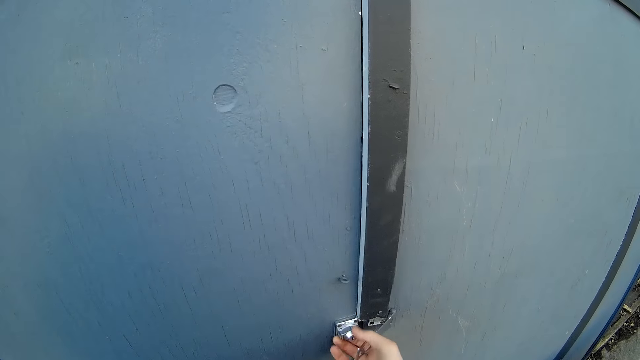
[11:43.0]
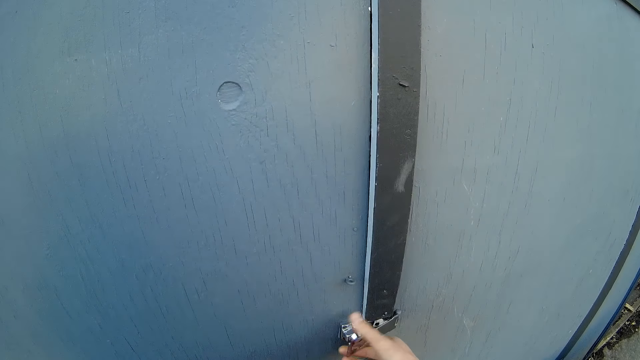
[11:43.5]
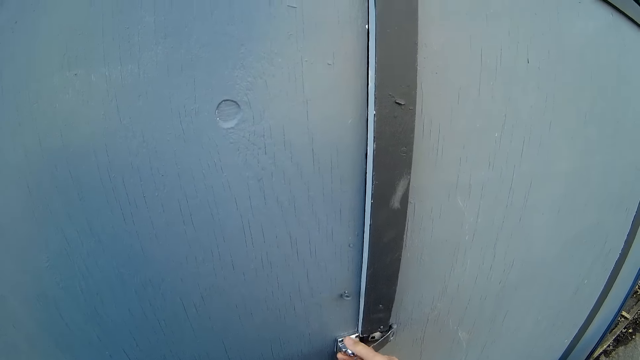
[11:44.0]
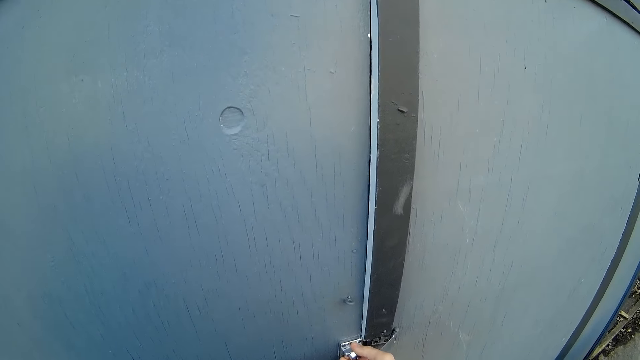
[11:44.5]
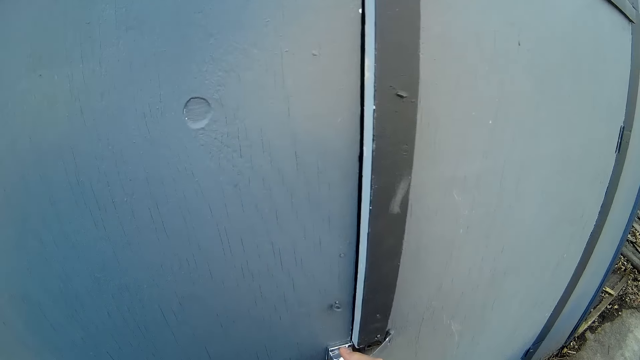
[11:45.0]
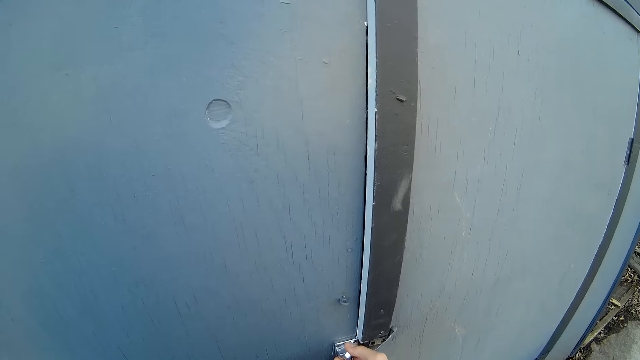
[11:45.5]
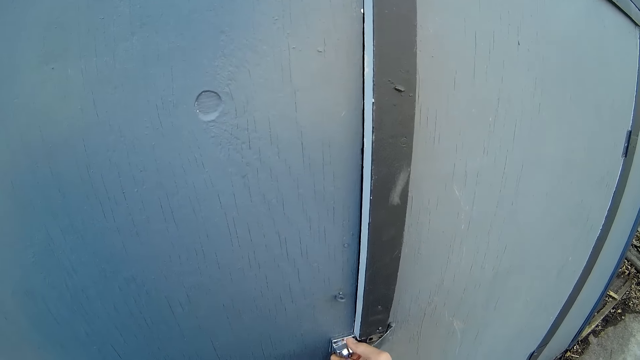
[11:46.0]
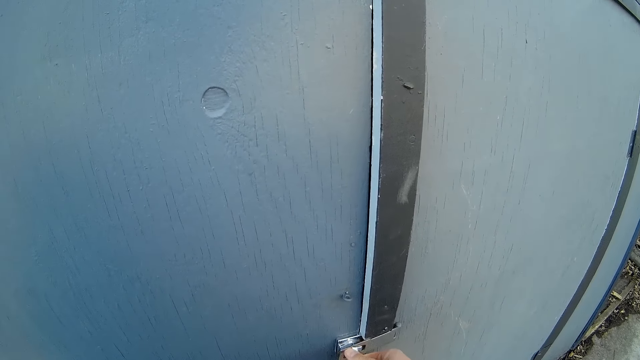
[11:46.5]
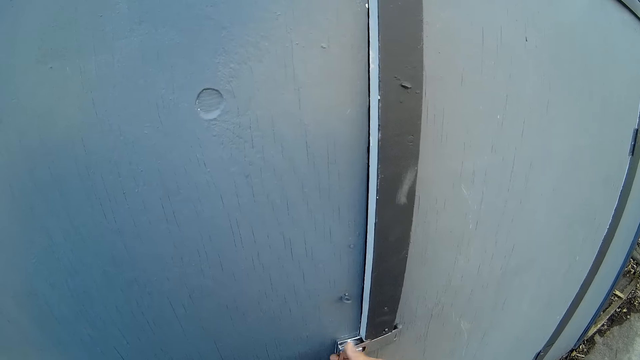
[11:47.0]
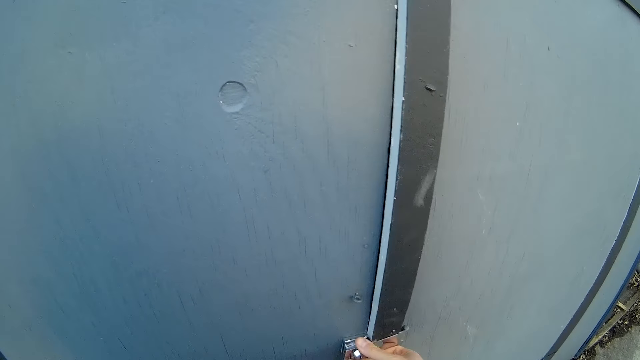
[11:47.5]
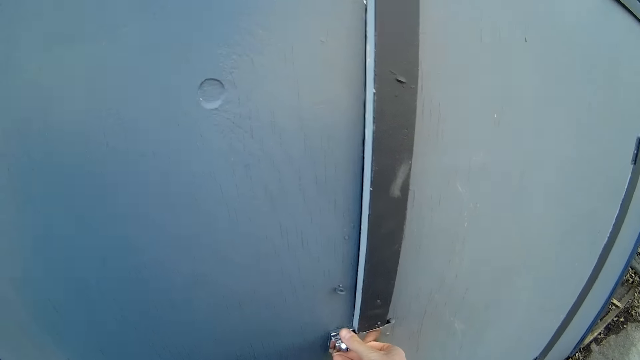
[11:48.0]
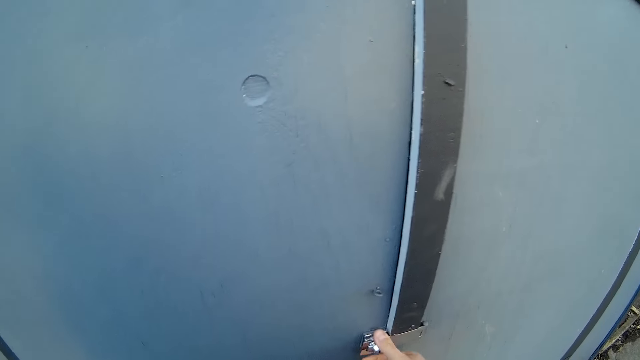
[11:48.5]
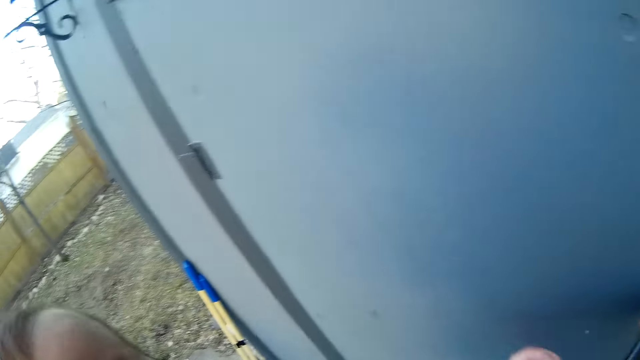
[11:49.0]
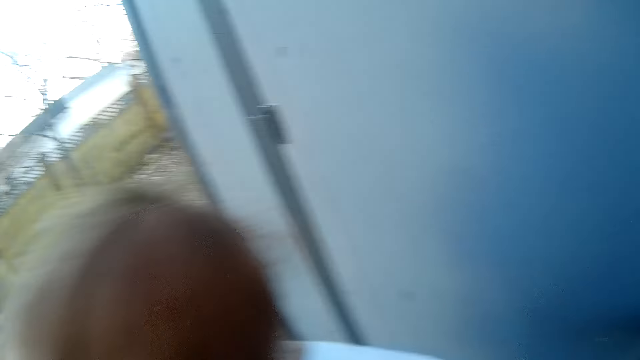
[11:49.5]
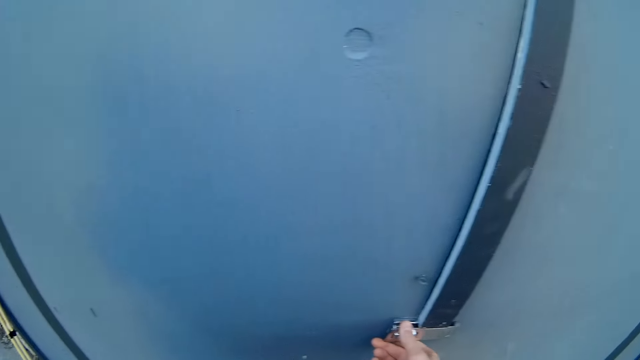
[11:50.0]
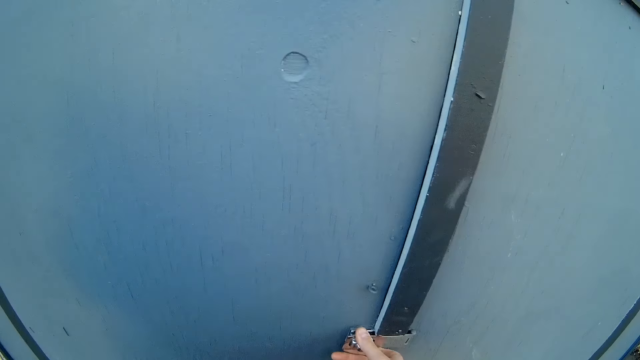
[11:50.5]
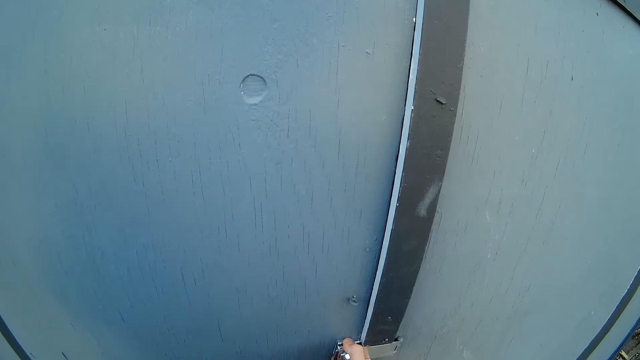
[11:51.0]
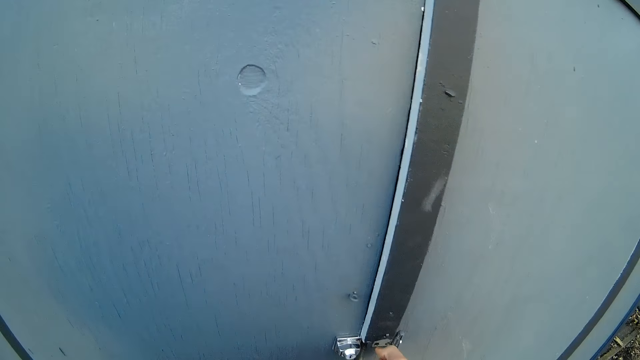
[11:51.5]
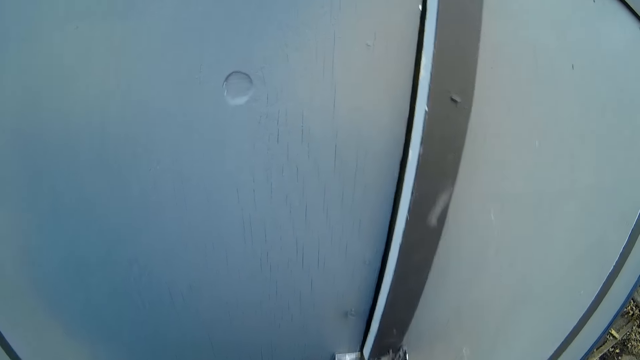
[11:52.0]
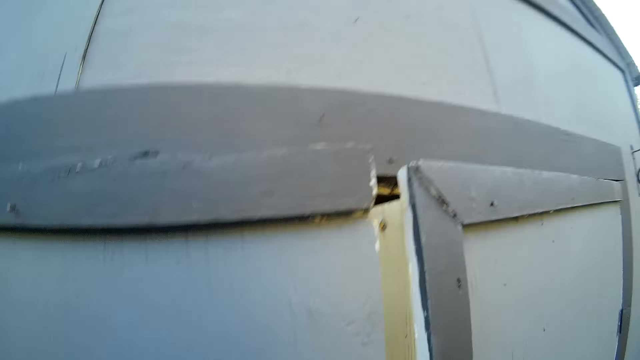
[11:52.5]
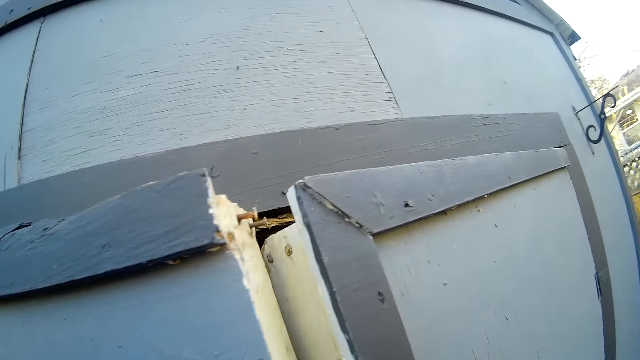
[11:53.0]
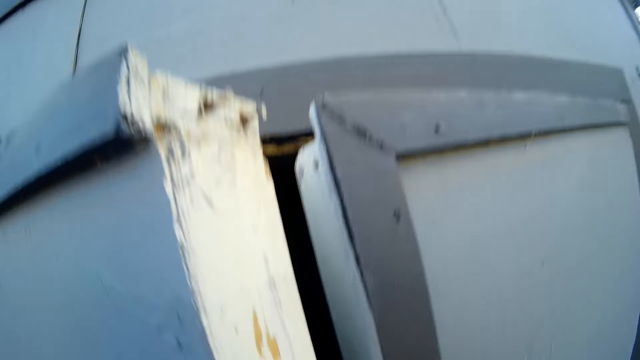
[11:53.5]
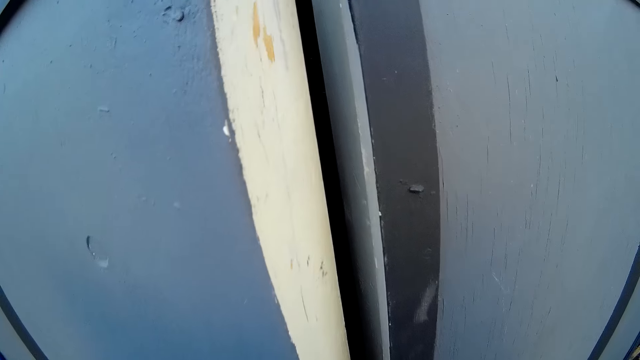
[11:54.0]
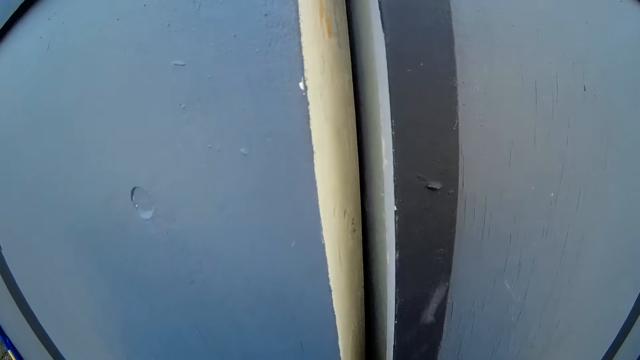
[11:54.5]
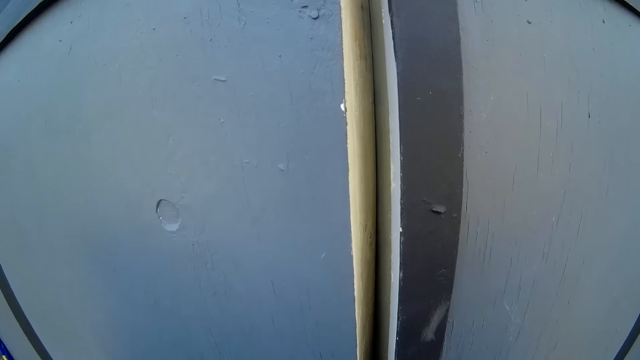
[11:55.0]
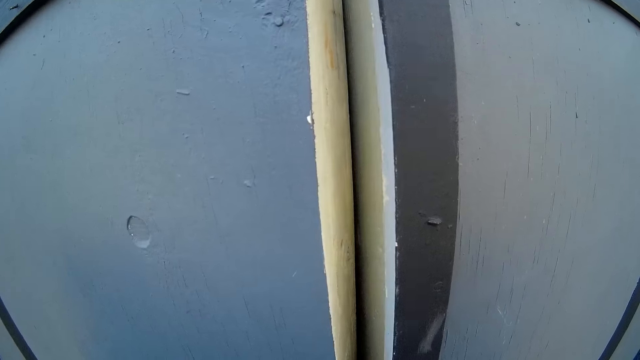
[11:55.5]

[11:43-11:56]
The camera wearer carries a baby on his body. He opens the door with his right hand.

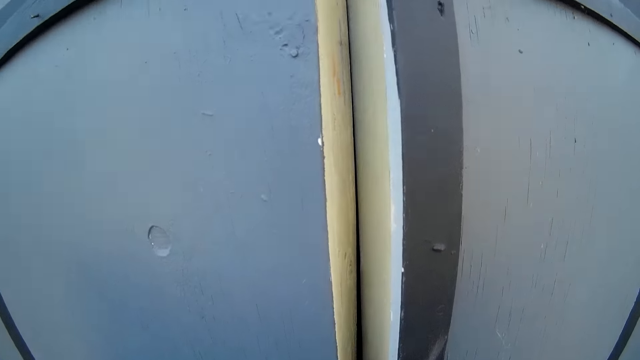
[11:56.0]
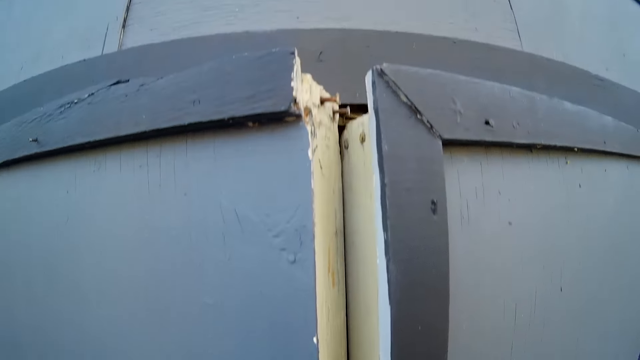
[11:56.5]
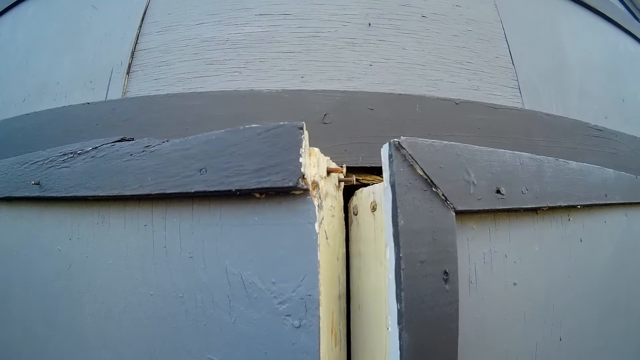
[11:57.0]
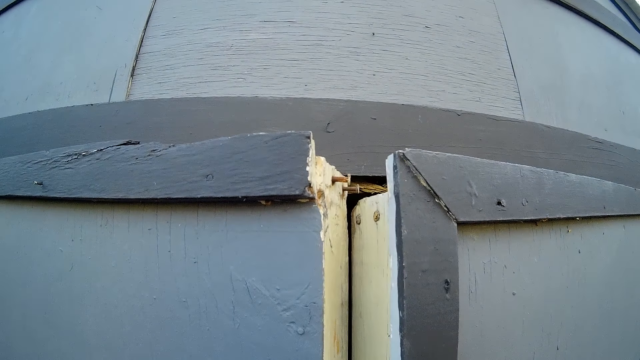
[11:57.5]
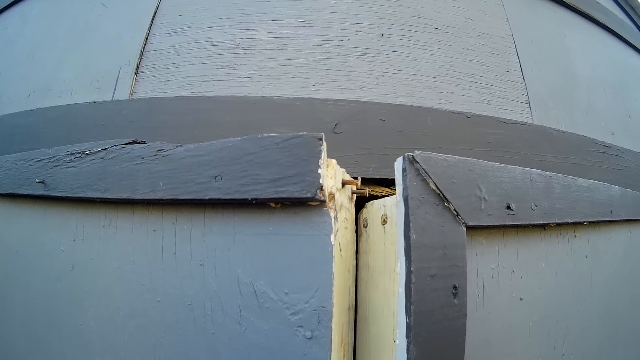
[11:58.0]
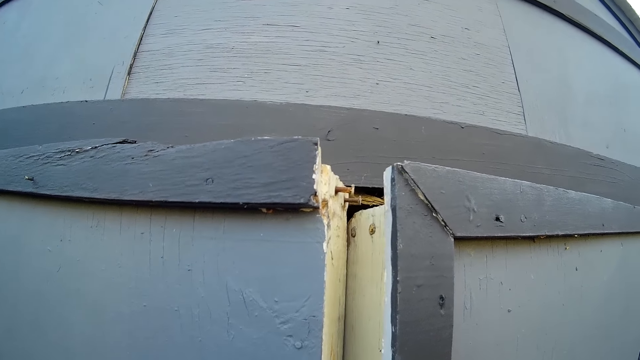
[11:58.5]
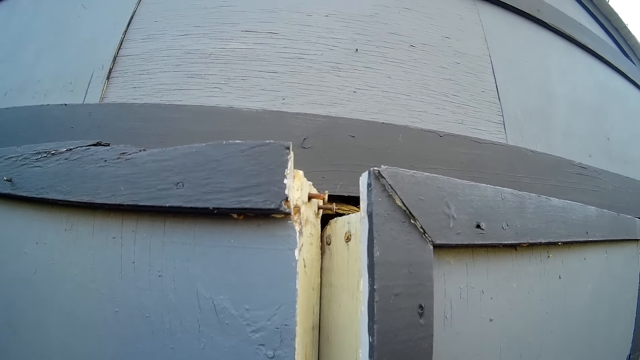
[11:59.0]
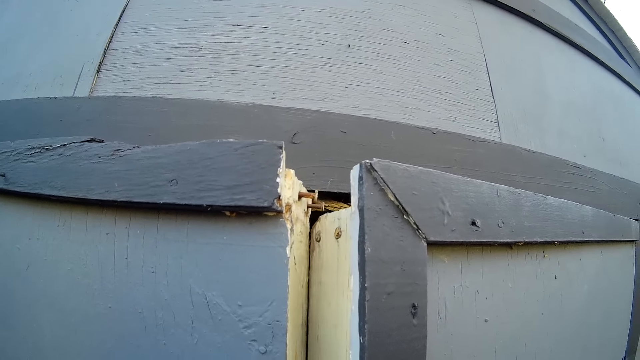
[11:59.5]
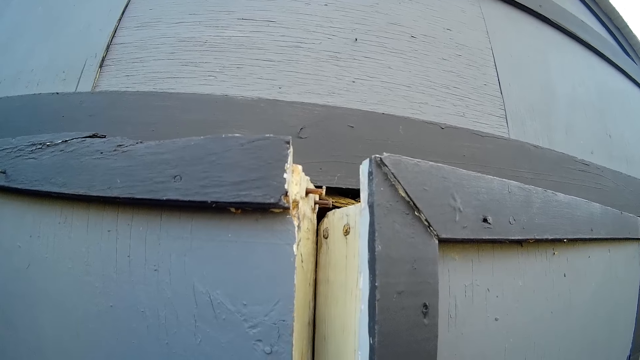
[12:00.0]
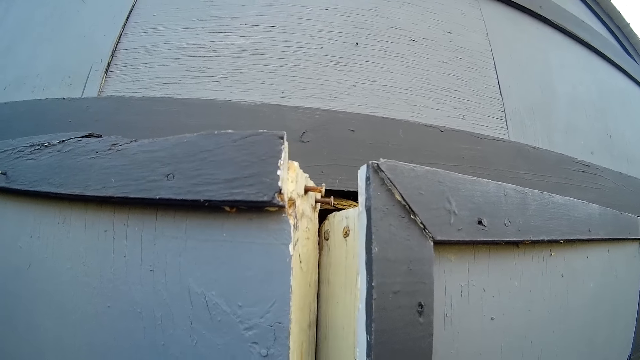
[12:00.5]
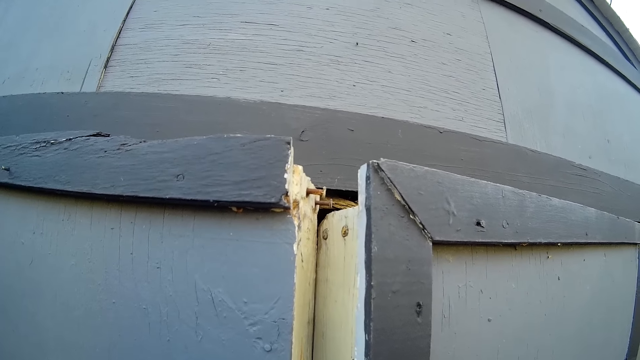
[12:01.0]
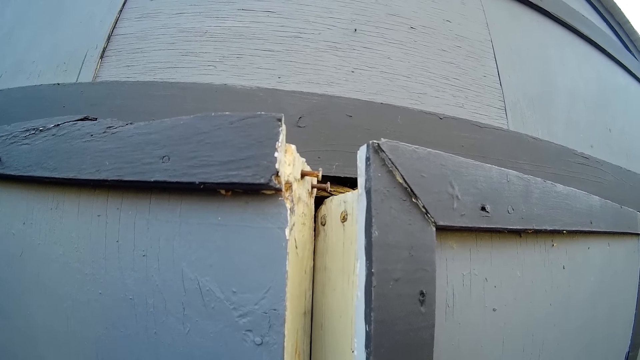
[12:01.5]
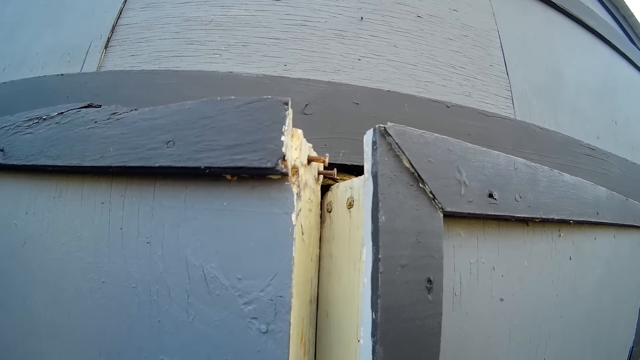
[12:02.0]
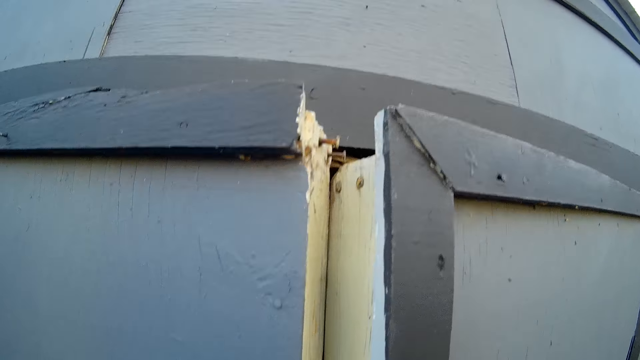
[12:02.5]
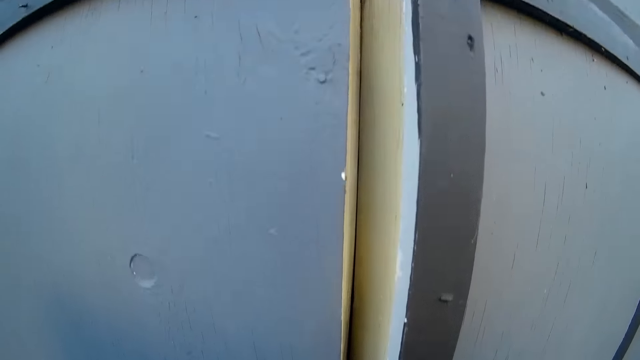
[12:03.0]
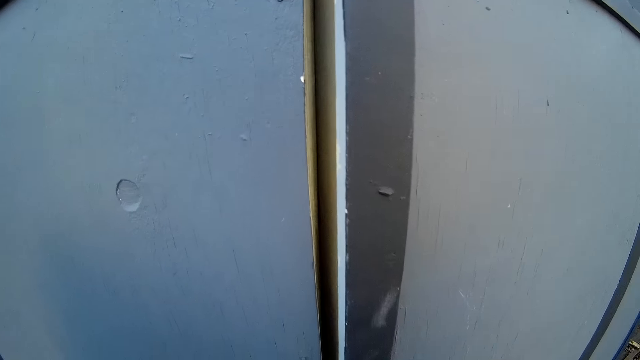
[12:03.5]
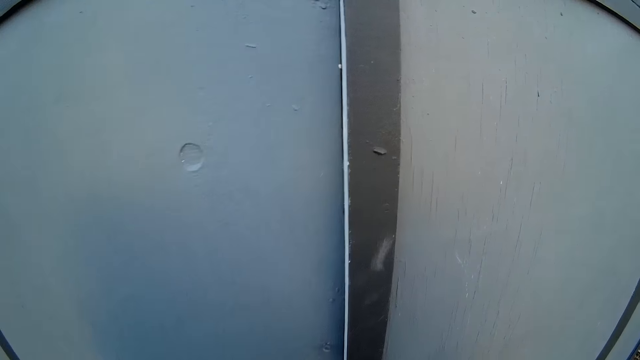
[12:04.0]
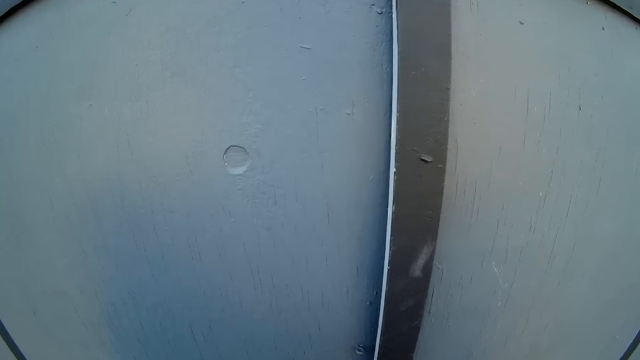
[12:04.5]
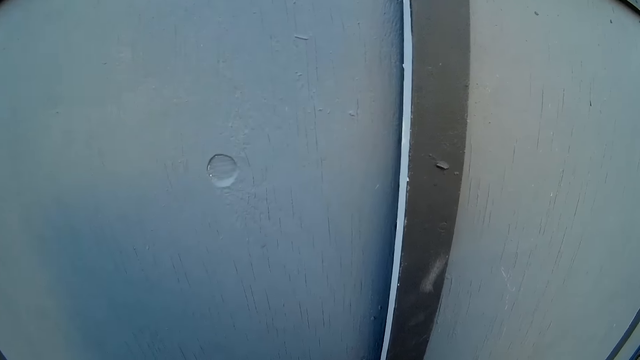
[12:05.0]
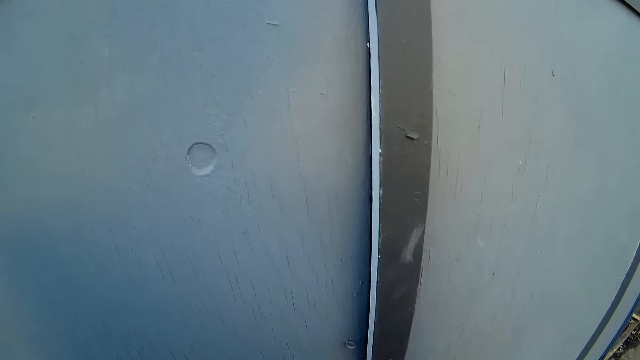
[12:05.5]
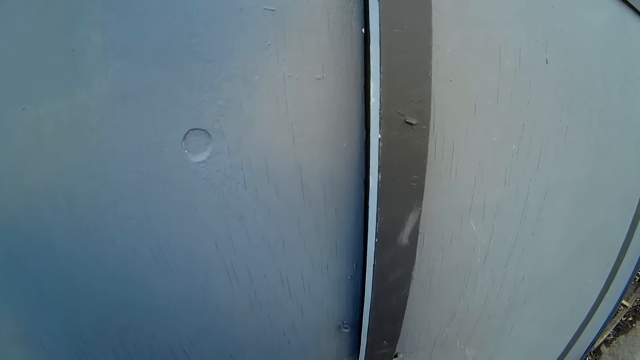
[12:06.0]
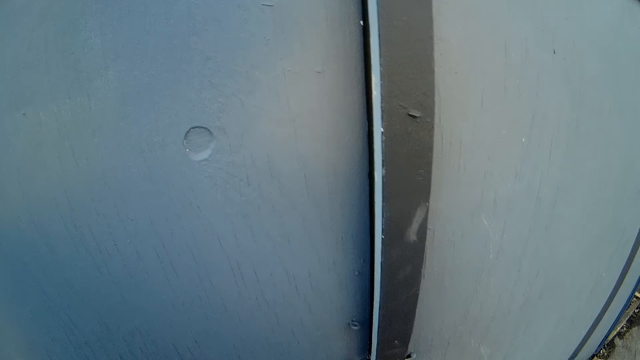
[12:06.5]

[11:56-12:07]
The camera wearer closes the door with his right hand.
